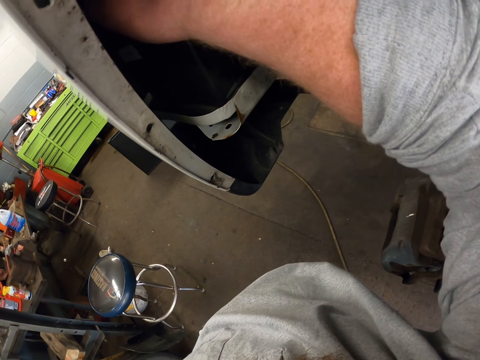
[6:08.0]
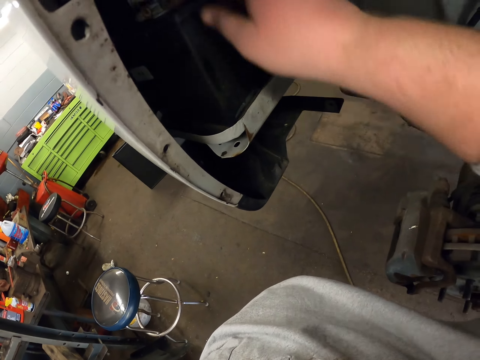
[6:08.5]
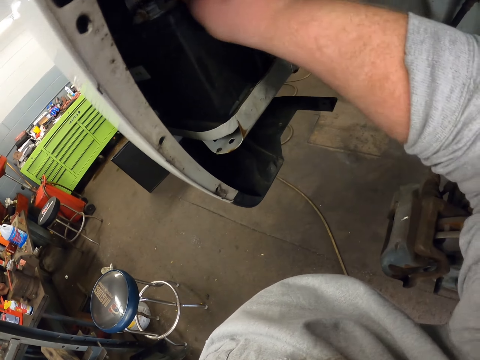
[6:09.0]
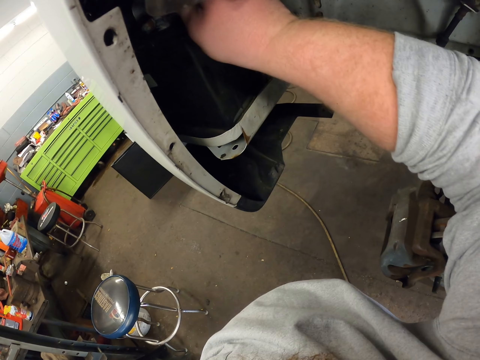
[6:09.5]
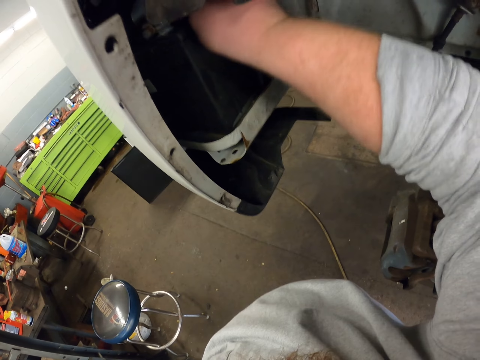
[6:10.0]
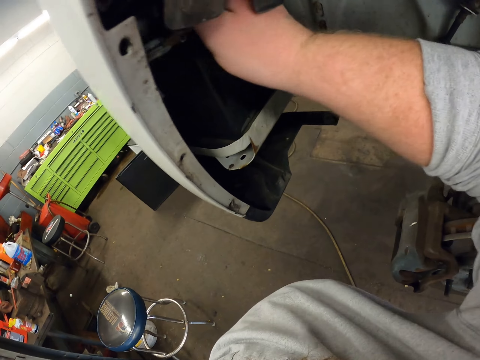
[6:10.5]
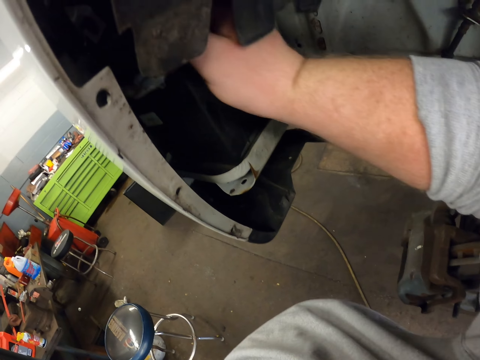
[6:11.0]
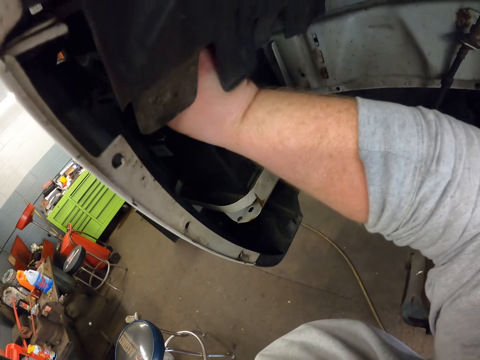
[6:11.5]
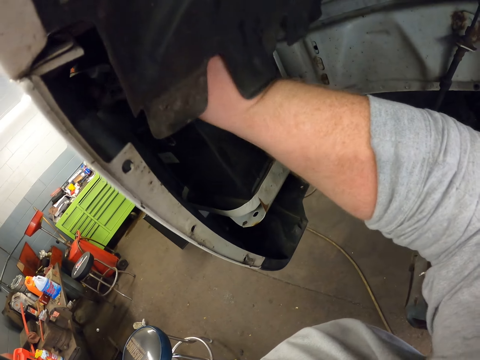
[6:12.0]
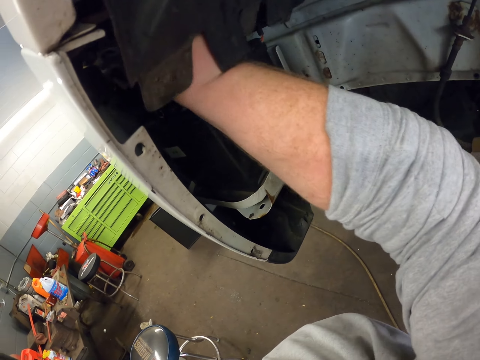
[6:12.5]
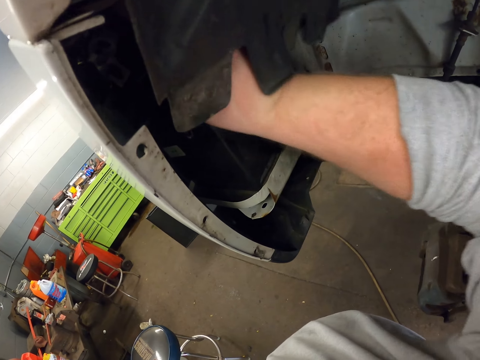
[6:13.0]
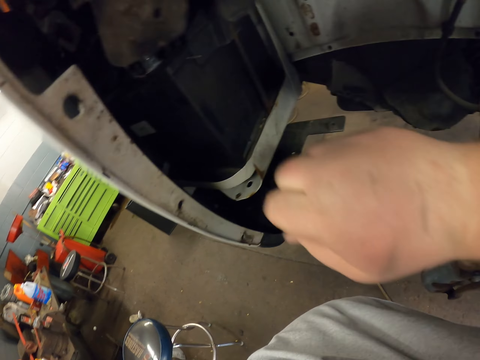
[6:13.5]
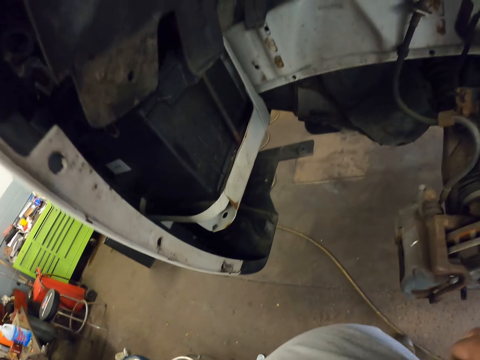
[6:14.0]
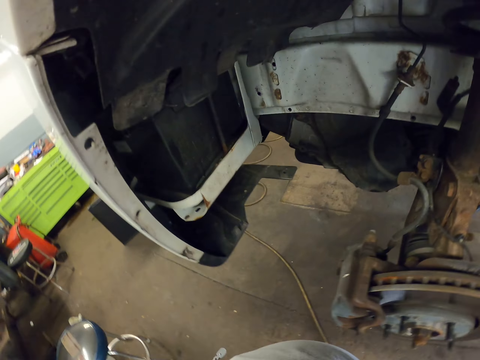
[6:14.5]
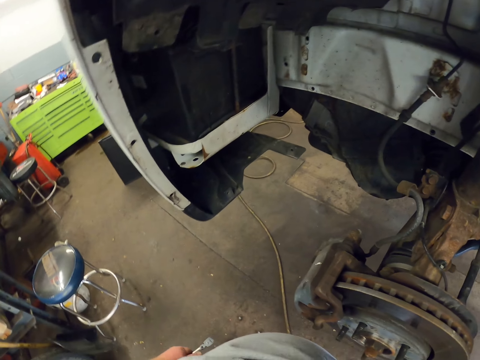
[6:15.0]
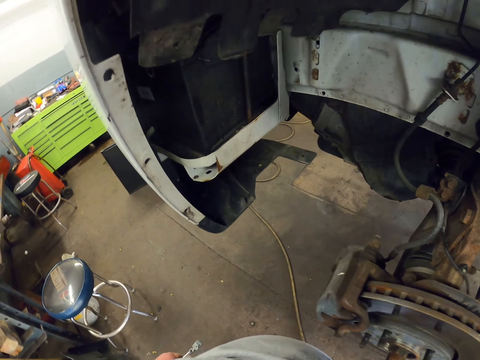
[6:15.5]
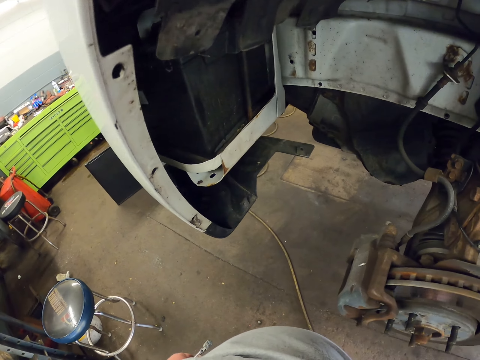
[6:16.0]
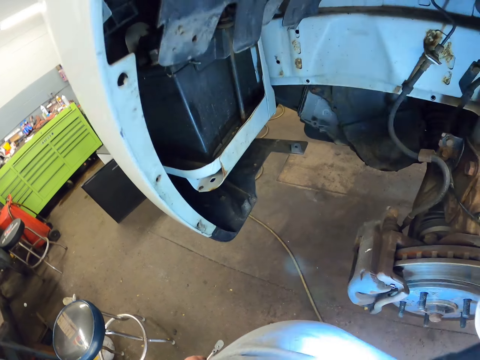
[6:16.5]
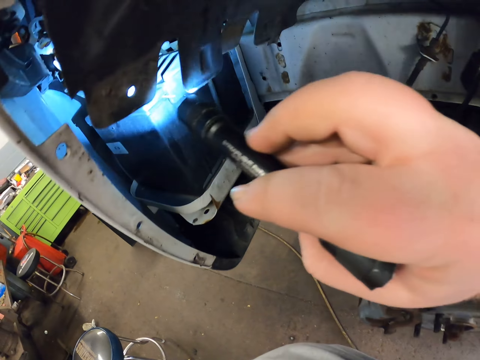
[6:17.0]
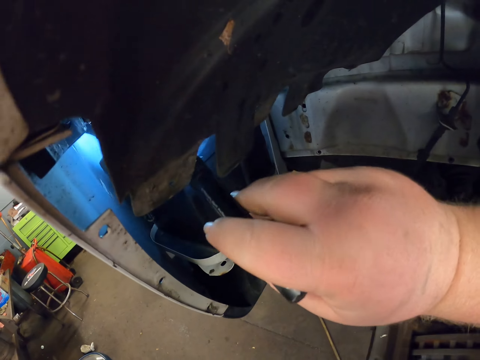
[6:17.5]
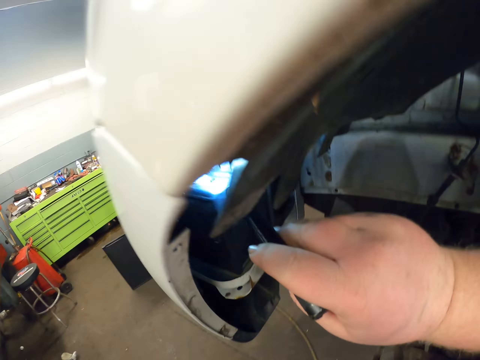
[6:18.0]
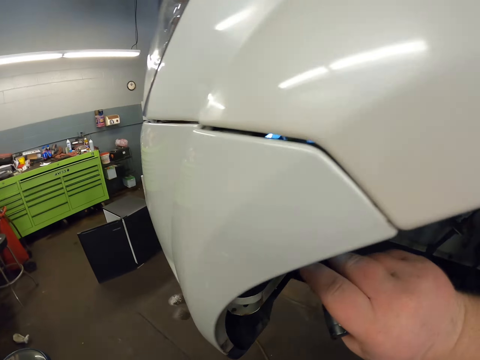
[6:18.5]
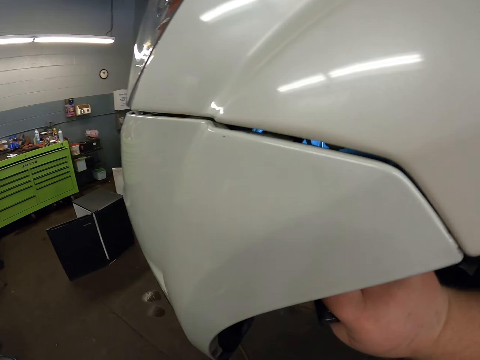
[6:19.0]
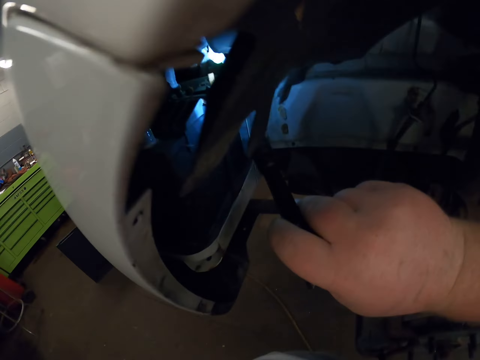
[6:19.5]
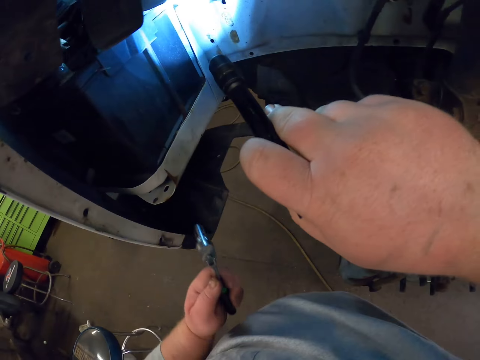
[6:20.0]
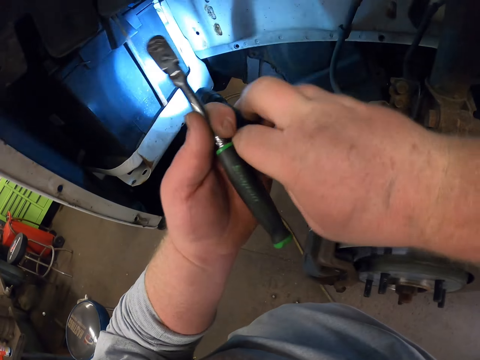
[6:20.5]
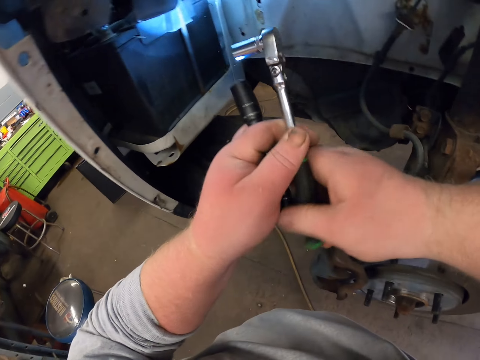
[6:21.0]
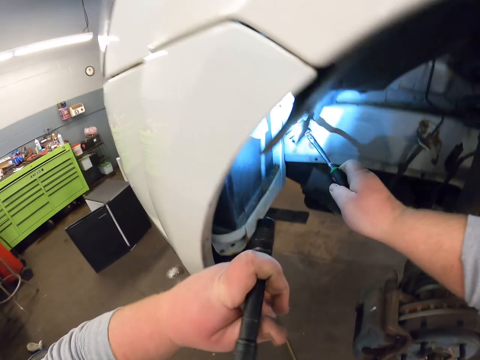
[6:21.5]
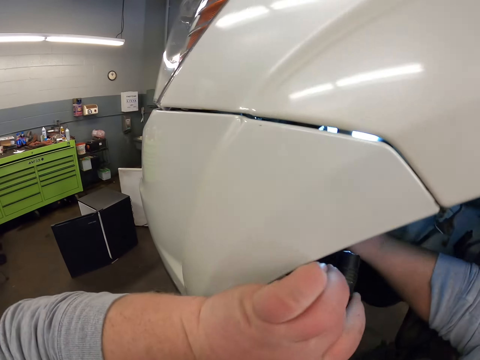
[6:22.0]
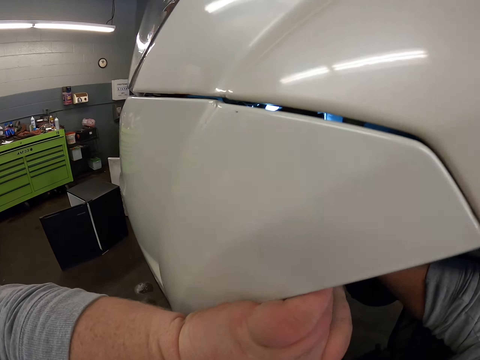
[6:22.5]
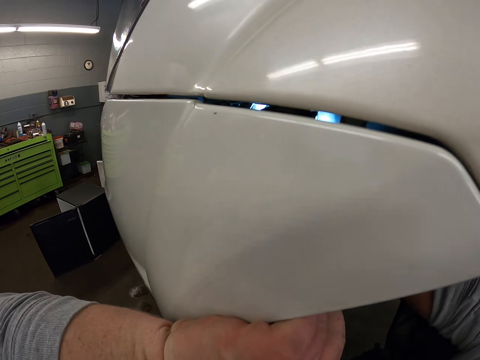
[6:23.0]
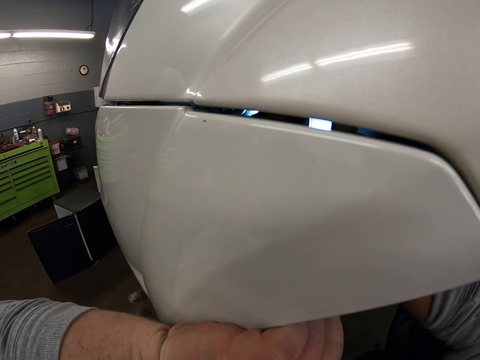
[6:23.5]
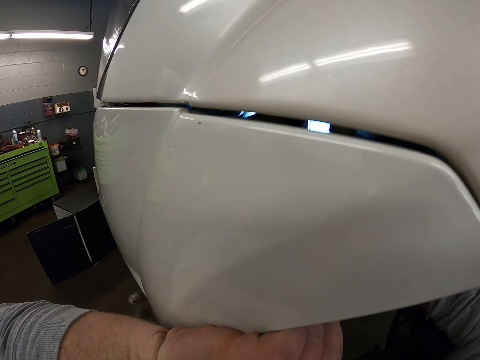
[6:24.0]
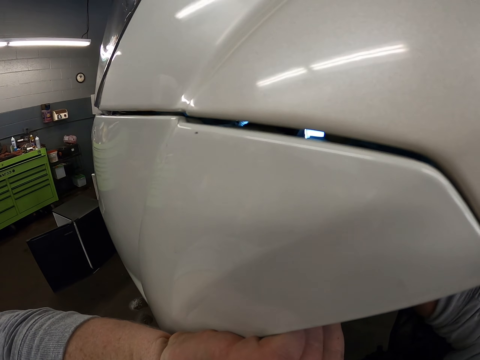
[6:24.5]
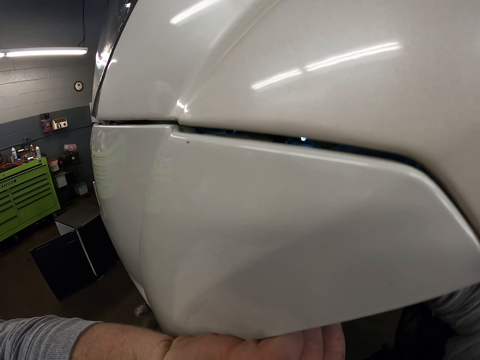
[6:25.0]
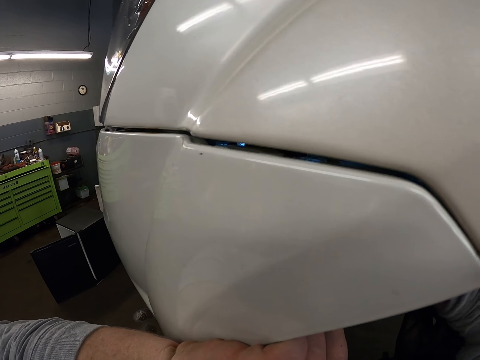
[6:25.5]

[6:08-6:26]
The camera wearer stares at the vehicle. They shine light on the battery, using a torch. They touch the spanner and fix the car part with the spanner. They do something with the wrench socket.

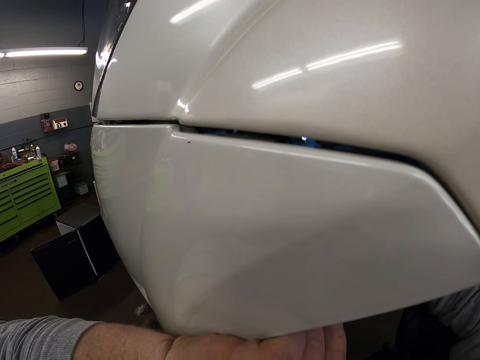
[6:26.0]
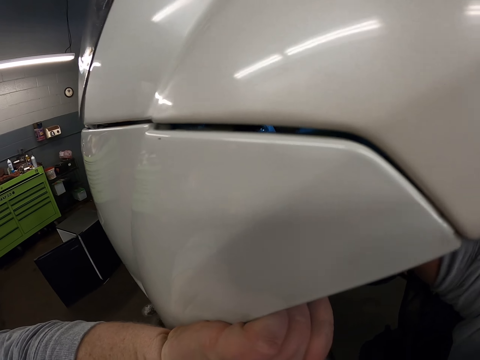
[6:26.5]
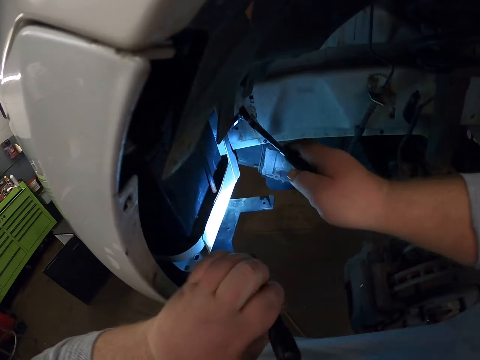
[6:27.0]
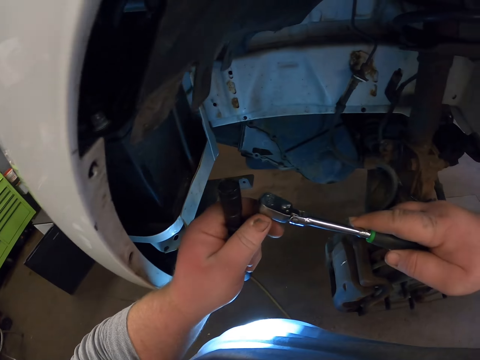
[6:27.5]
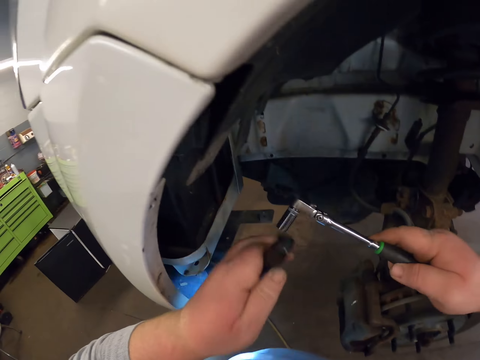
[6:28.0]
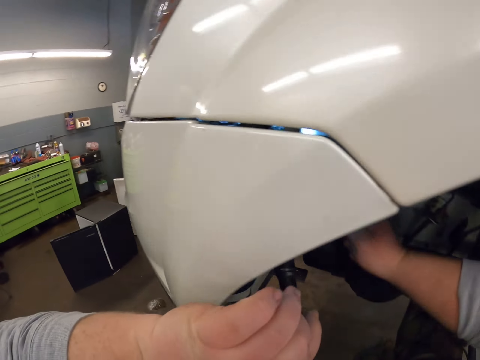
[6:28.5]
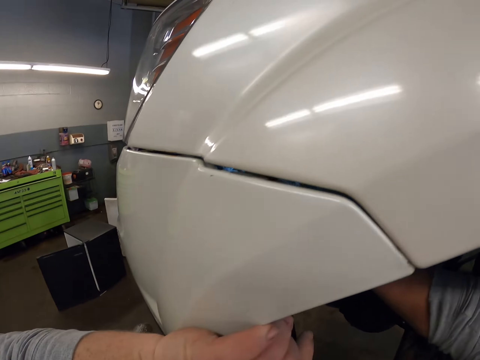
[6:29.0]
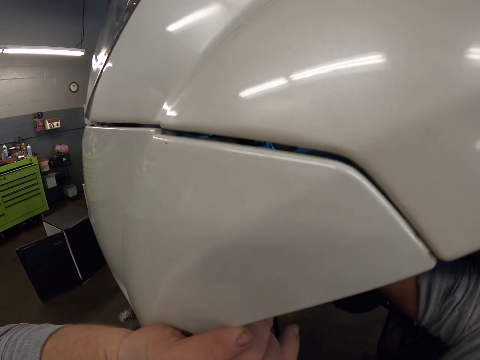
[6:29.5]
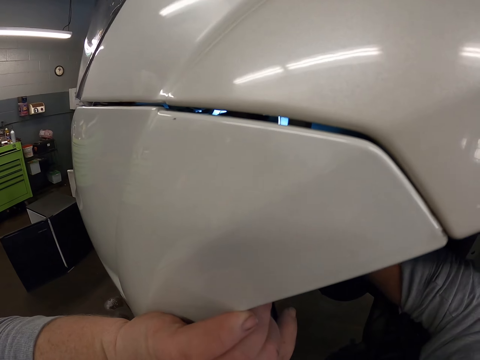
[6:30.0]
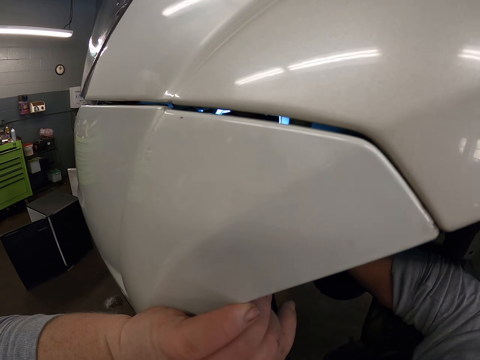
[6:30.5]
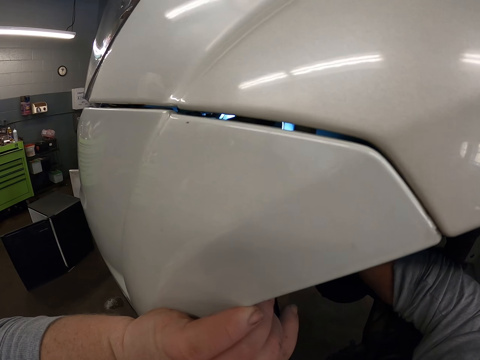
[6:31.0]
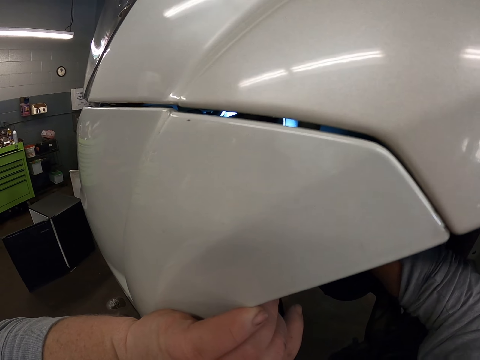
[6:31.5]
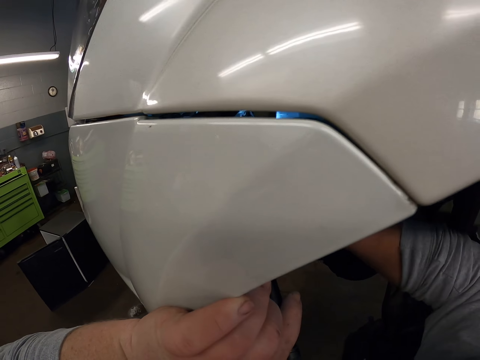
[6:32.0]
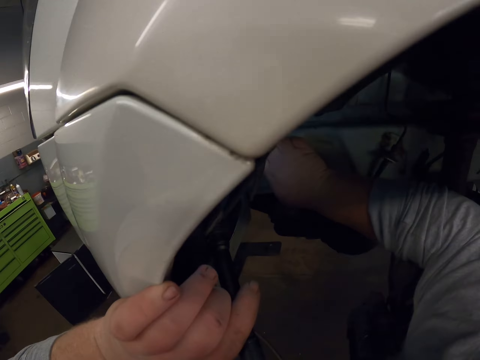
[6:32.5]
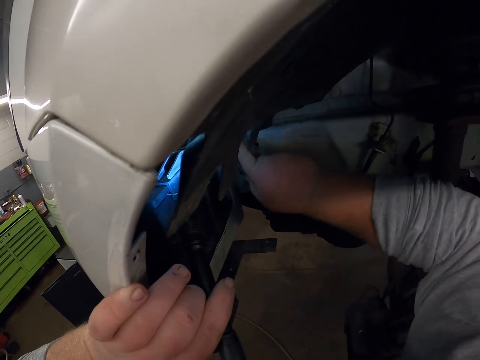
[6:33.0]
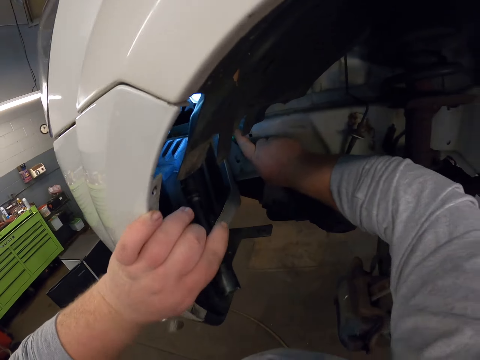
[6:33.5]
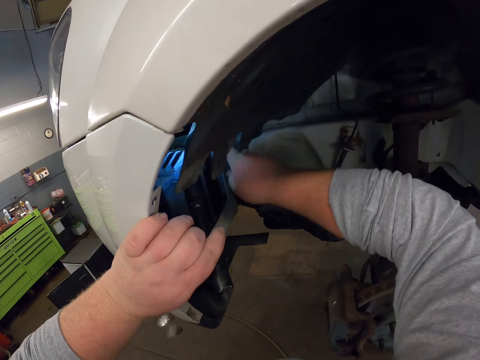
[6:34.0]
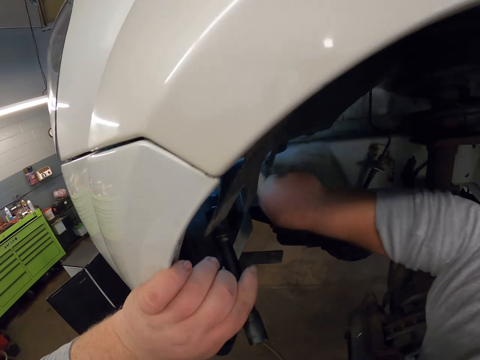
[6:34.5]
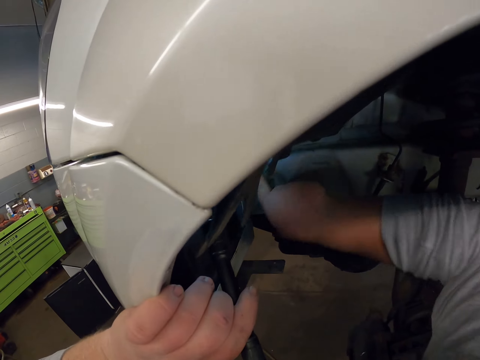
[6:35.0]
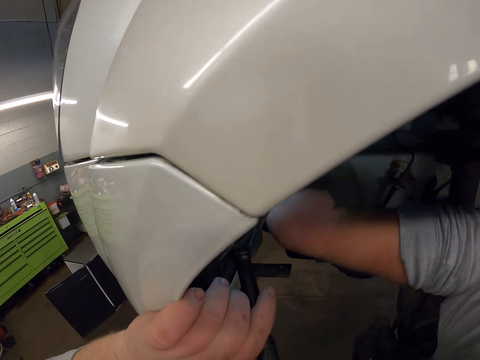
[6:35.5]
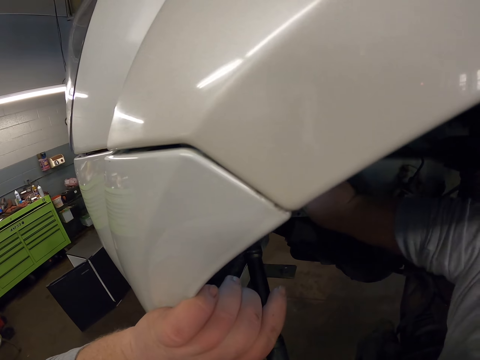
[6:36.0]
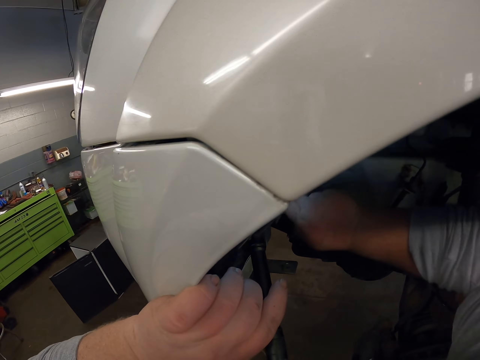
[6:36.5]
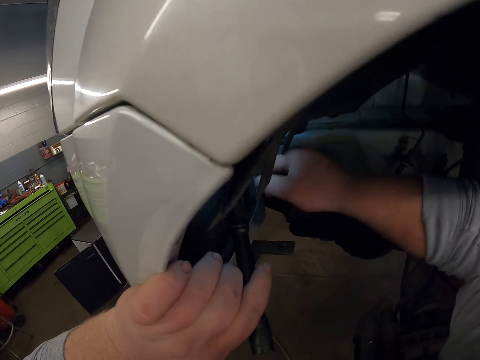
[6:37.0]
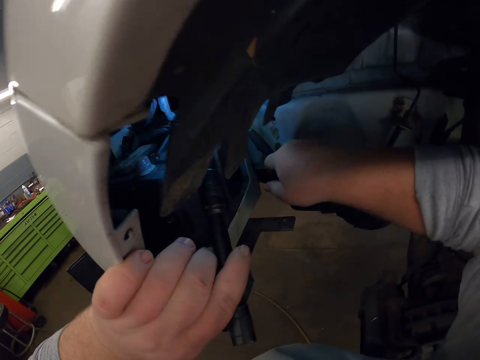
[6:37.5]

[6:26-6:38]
The camera wearer adjusts the wrench socket. They unfasten the nut.
